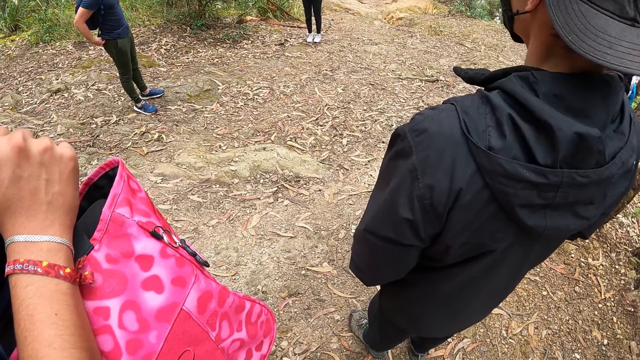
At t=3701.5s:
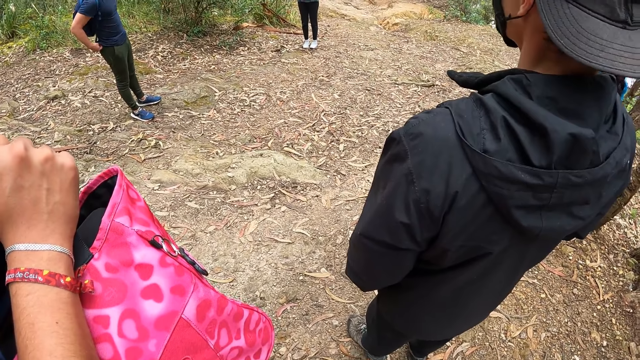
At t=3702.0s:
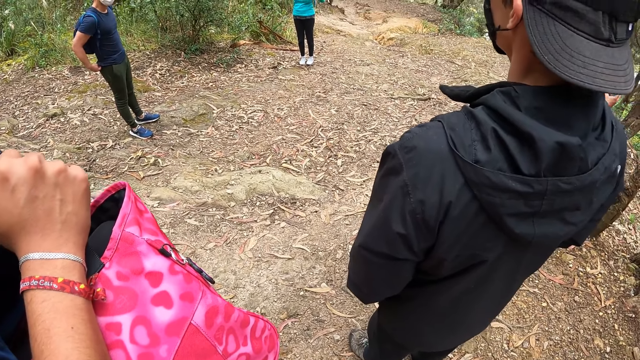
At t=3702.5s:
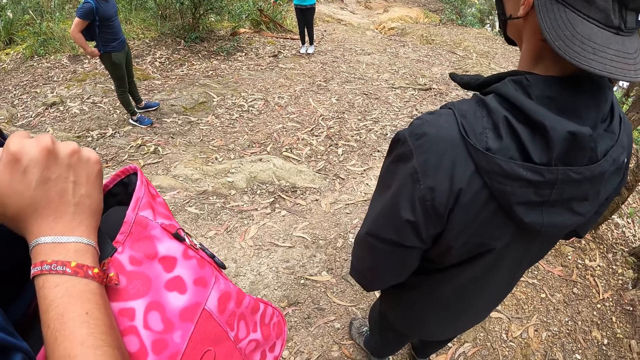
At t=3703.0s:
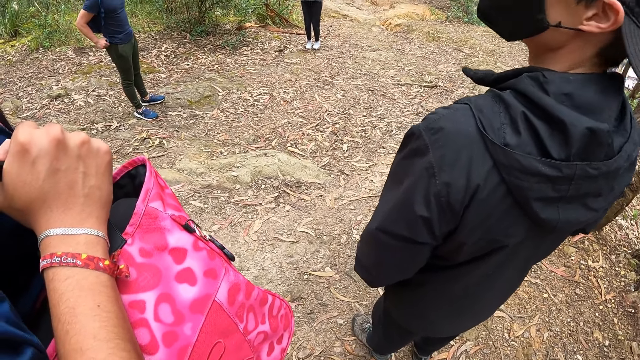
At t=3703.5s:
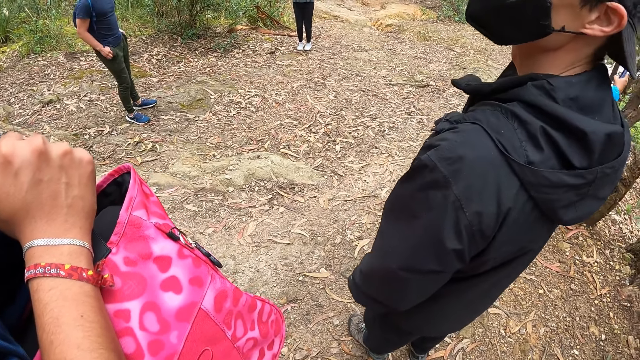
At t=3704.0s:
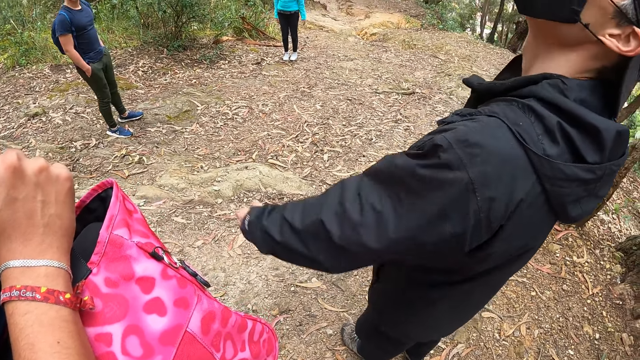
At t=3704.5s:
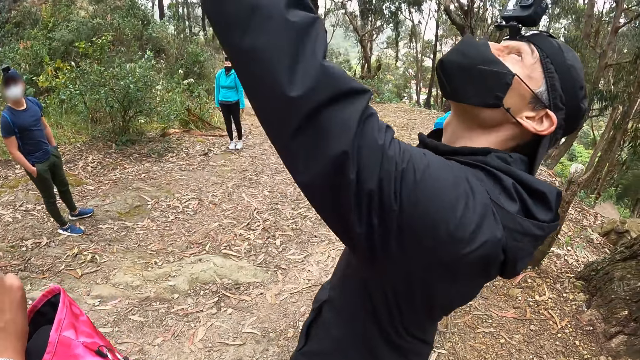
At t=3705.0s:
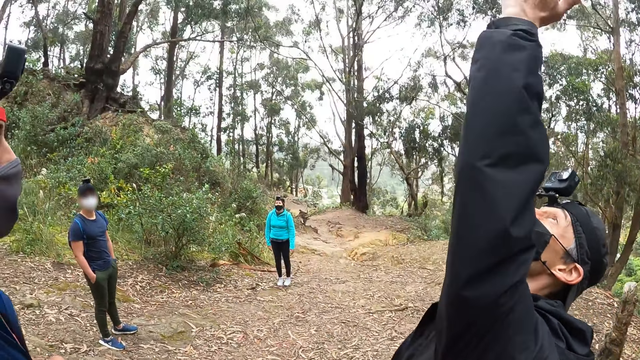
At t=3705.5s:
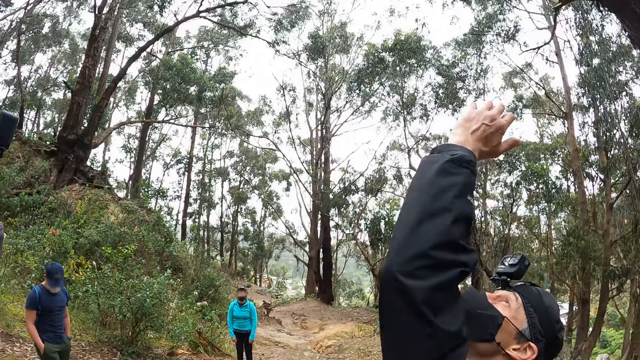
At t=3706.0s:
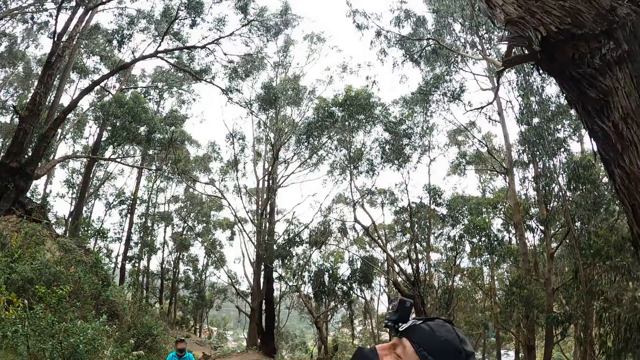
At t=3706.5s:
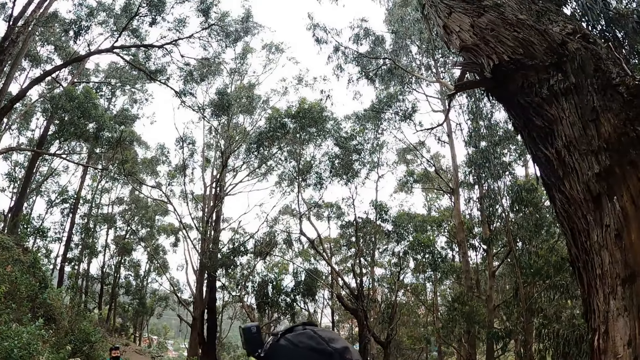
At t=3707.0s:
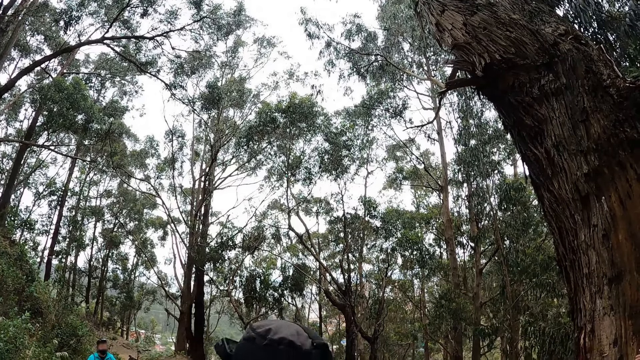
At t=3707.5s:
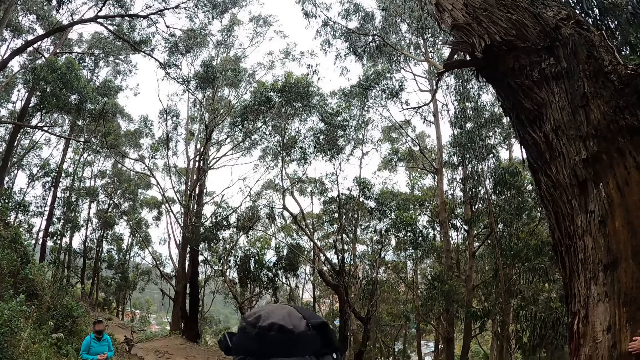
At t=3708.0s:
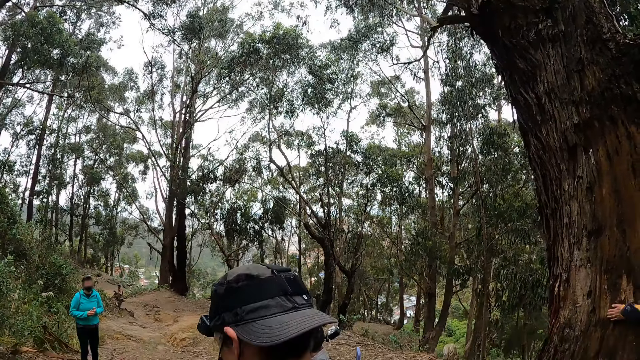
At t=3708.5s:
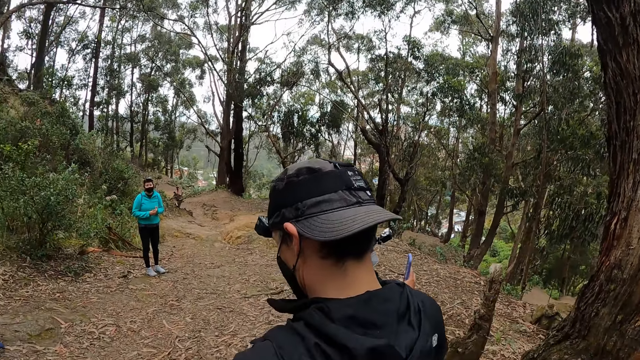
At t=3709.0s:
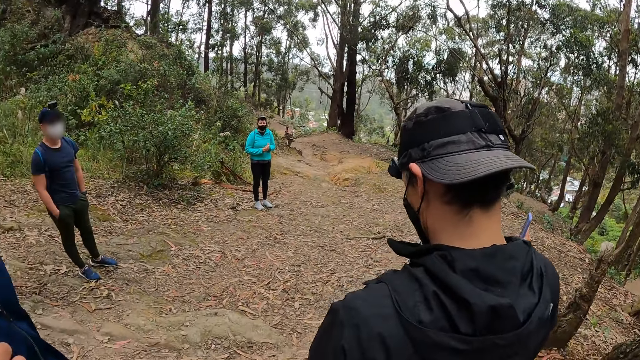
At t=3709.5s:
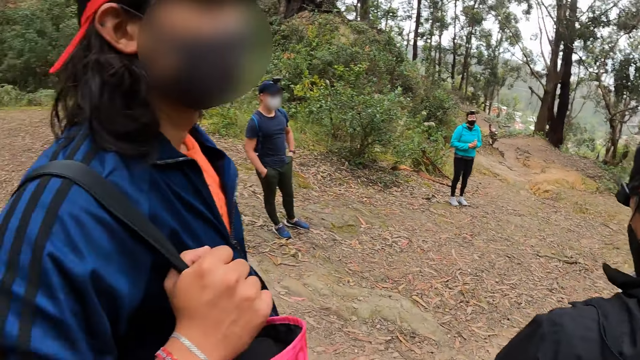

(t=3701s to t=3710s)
The camera wearer looks on at the people. A man points up.

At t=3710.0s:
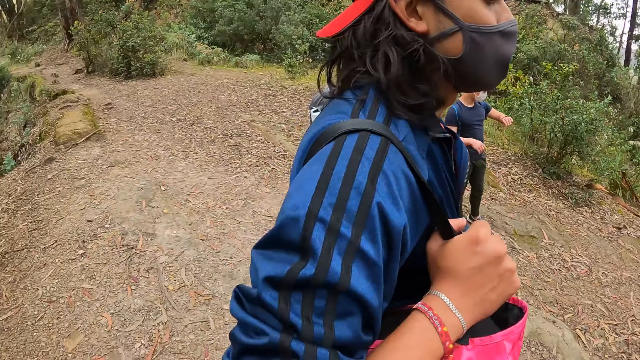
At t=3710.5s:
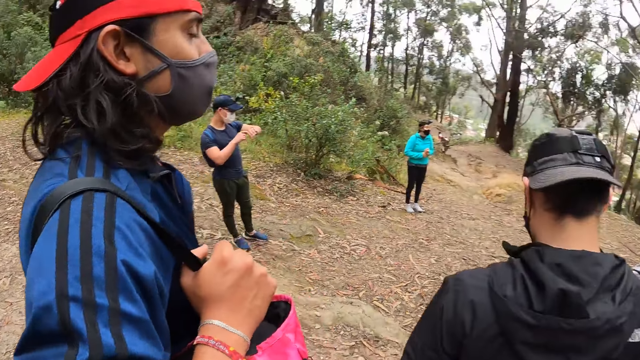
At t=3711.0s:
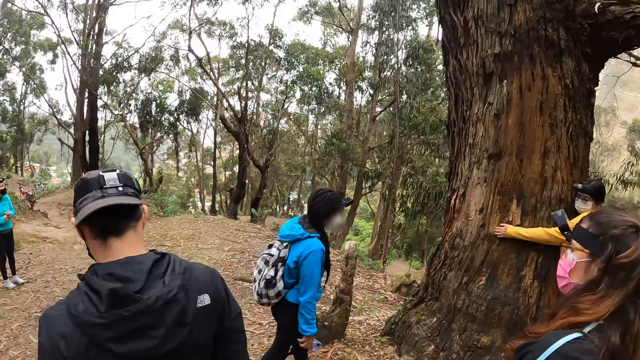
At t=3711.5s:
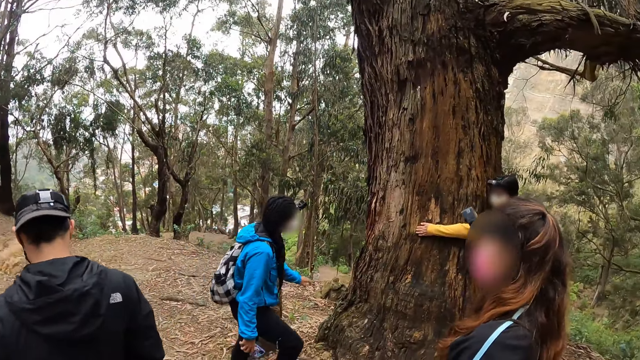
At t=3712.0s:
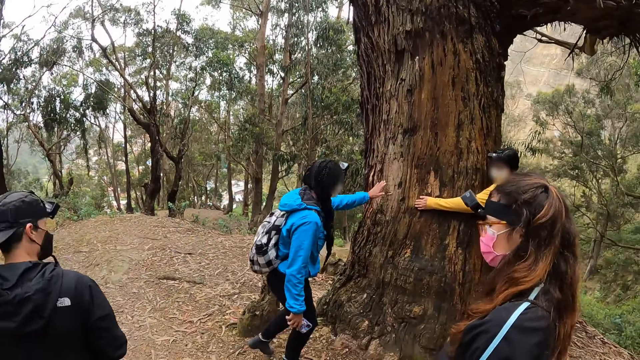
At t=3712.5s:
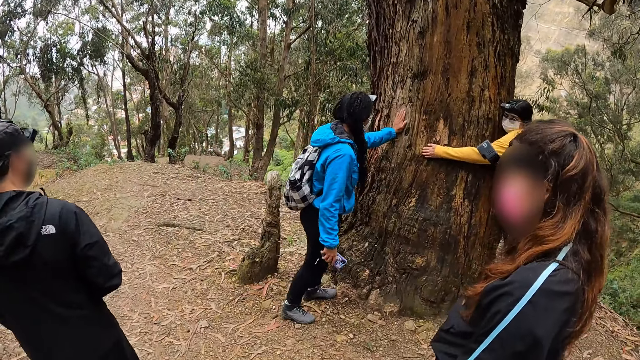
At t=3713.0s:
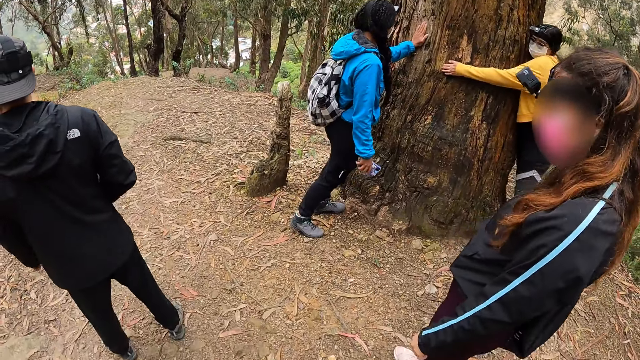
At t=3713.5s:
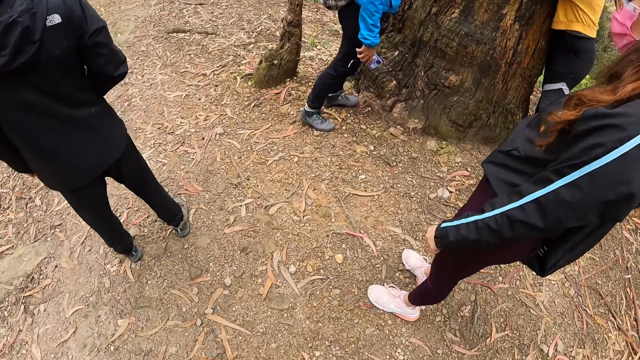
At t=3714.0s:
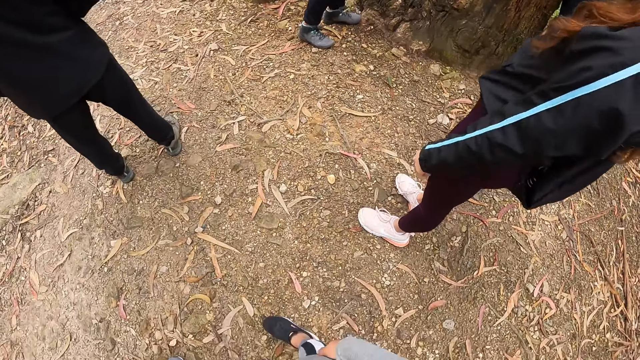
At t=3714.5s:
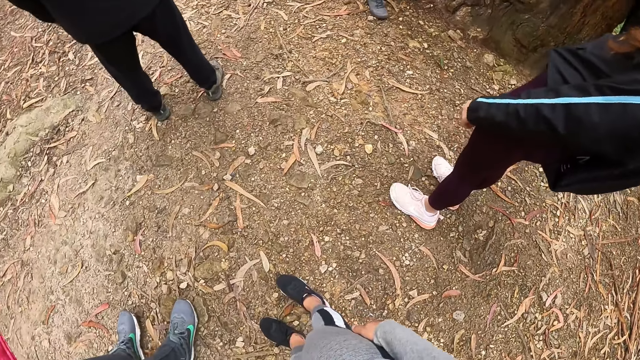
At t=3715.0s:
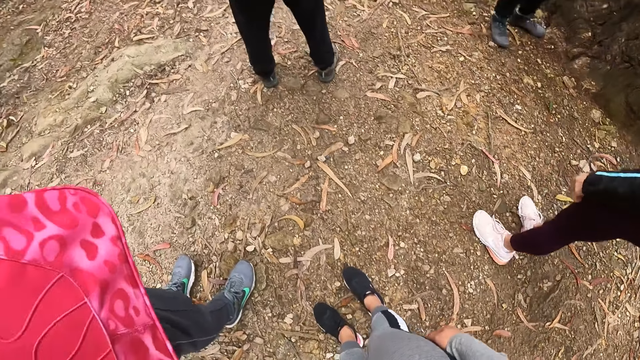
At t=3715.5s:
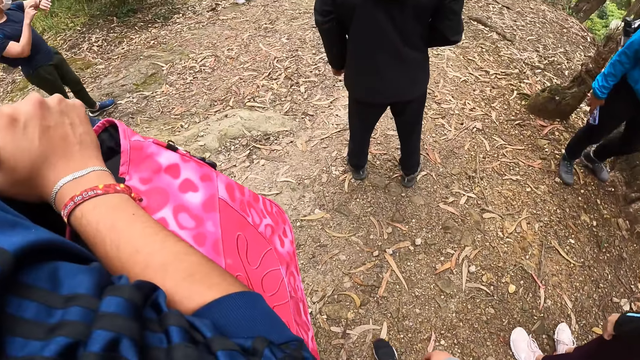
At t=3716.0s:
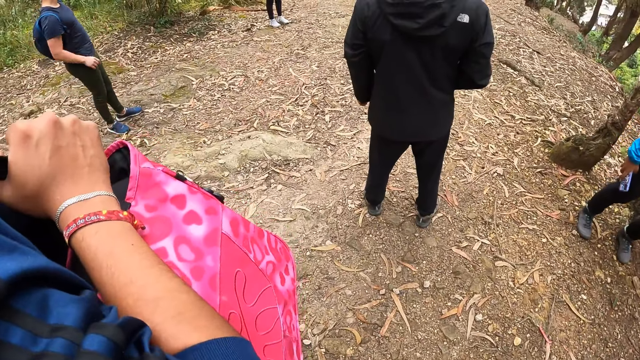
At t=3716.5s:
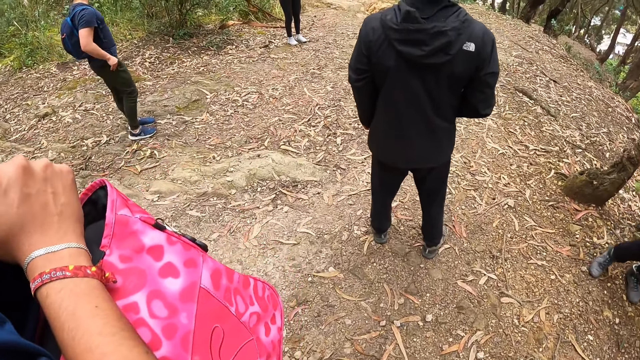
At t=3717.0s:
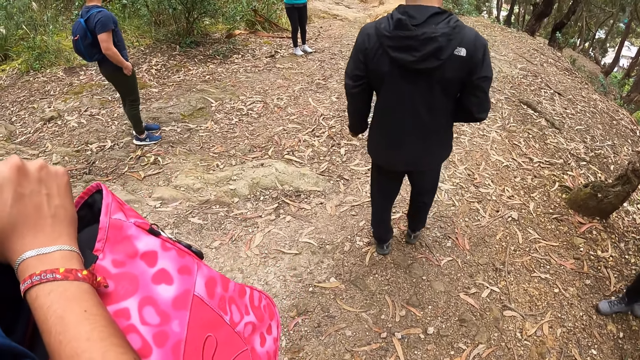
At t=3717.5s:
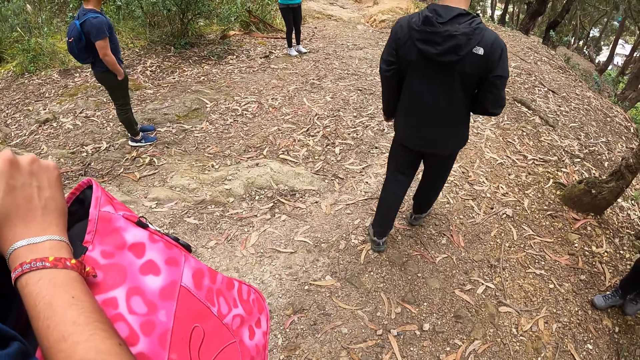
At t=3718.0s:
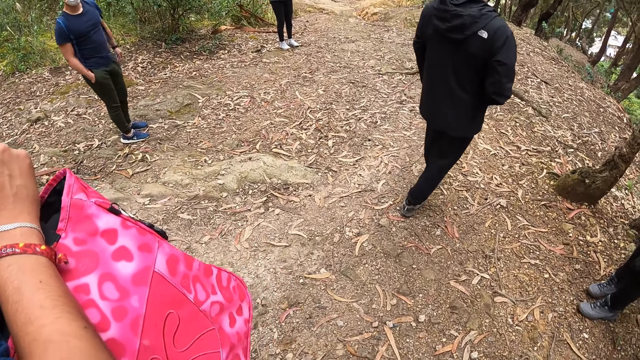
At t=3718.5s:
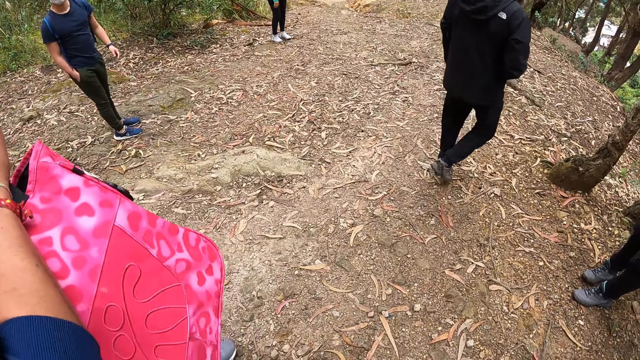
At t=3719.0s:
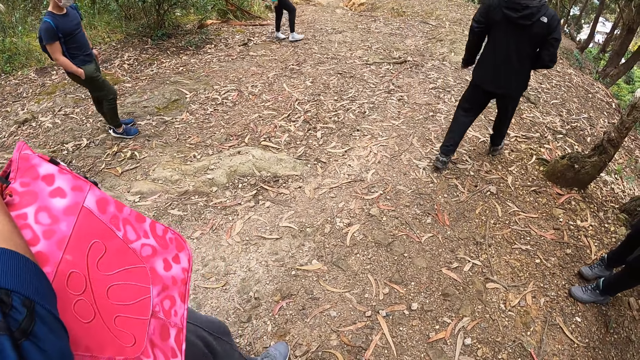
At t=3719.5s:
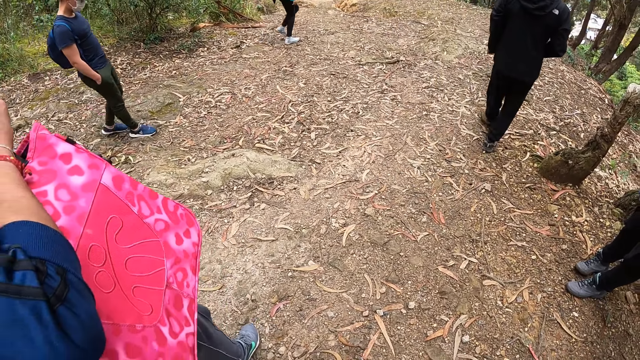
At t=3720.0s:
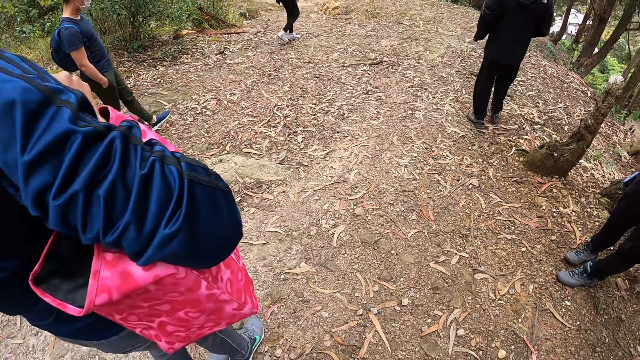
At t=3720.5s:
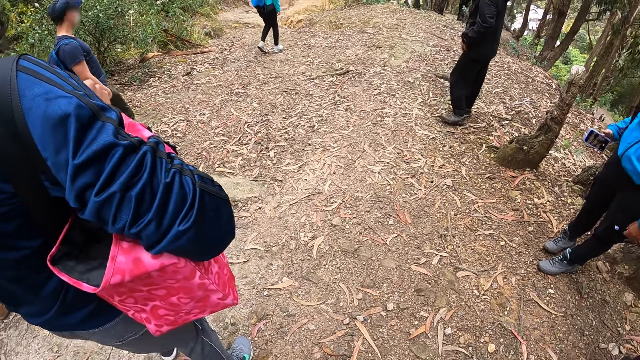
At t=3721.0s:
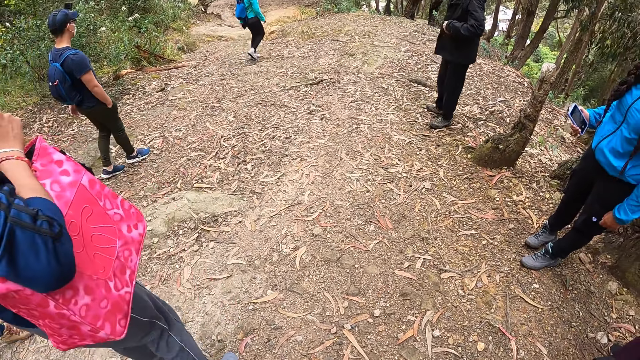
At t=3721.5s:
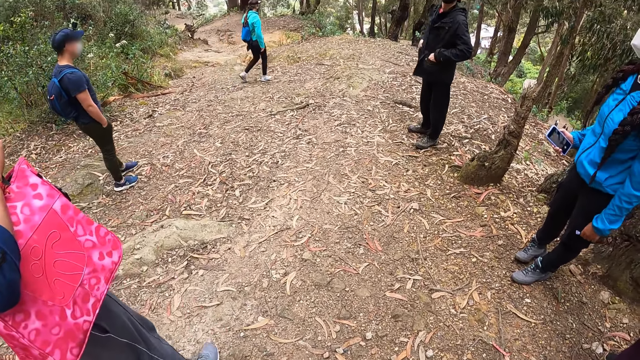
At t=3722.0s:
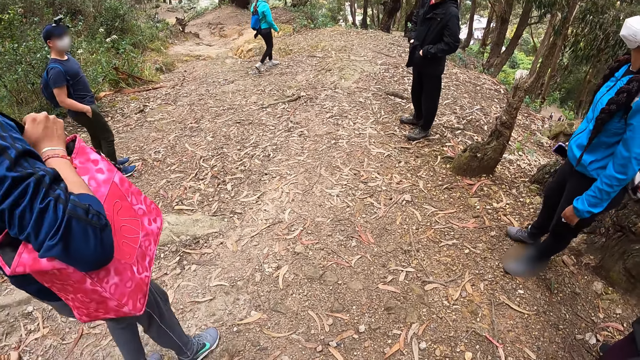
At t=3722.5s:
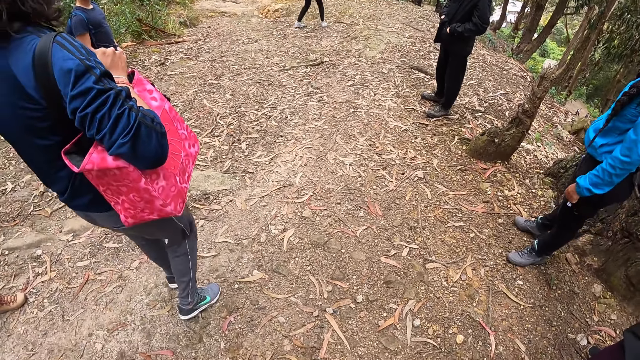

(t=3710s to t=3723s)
A woman hugs the tree with both hands. Another woman touches the tree with her left hand. The camera wearer looks around. They look down. The other woman operates the phone with her right hand.
